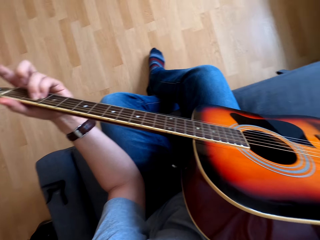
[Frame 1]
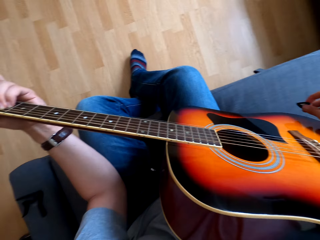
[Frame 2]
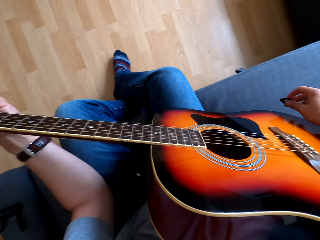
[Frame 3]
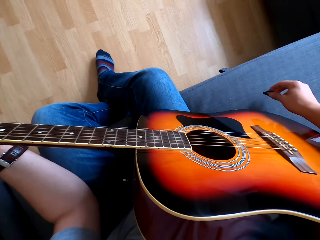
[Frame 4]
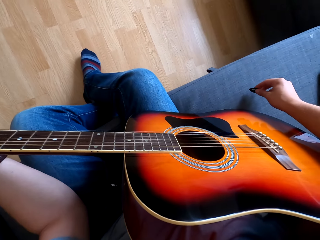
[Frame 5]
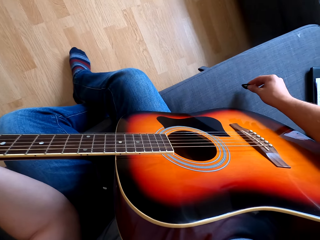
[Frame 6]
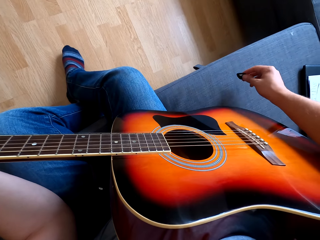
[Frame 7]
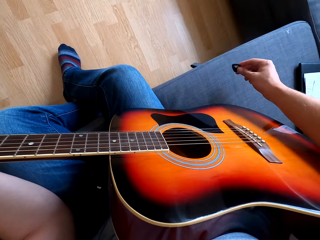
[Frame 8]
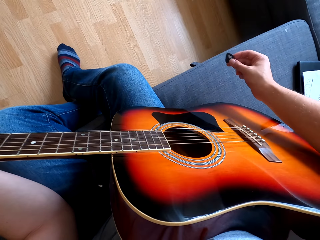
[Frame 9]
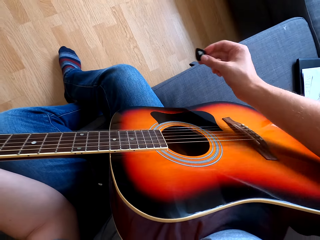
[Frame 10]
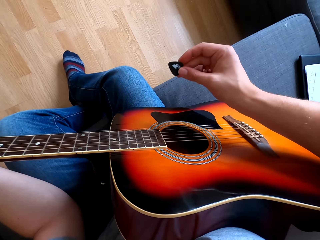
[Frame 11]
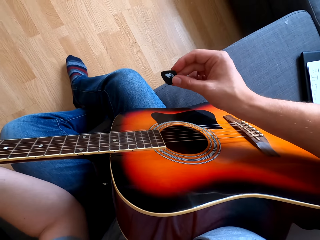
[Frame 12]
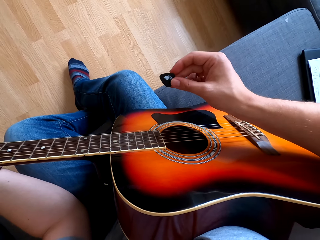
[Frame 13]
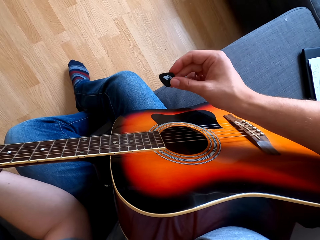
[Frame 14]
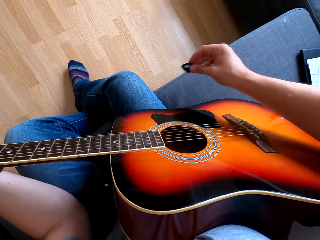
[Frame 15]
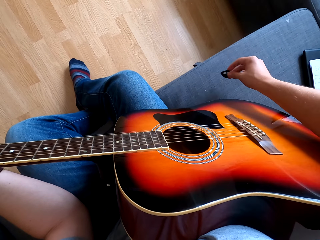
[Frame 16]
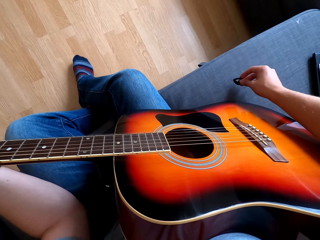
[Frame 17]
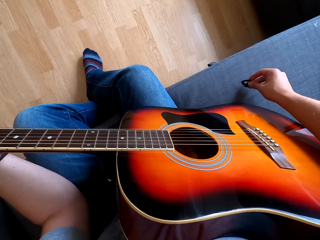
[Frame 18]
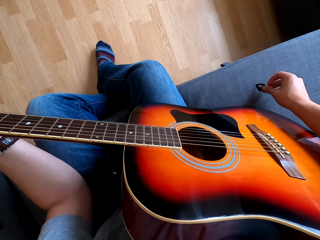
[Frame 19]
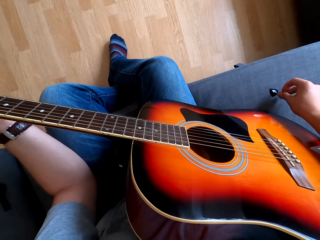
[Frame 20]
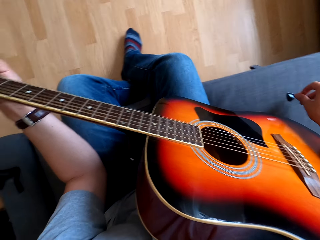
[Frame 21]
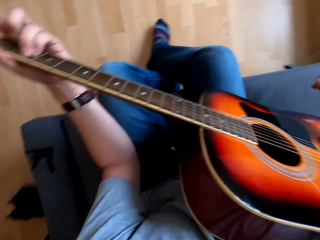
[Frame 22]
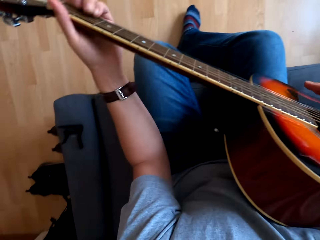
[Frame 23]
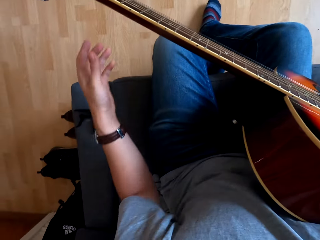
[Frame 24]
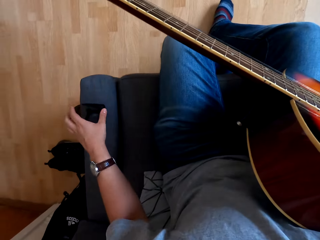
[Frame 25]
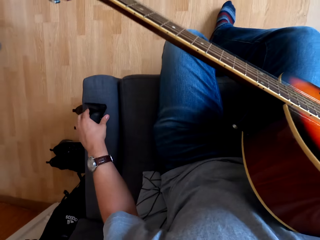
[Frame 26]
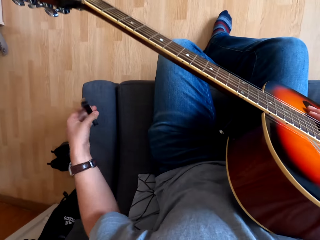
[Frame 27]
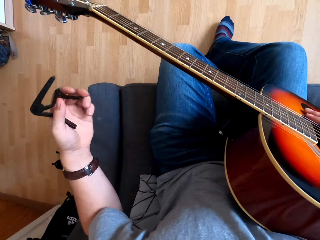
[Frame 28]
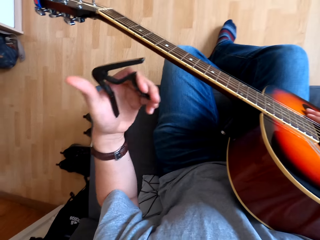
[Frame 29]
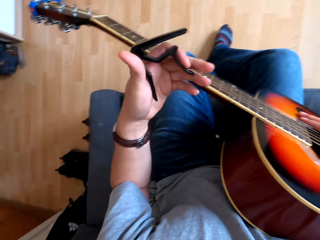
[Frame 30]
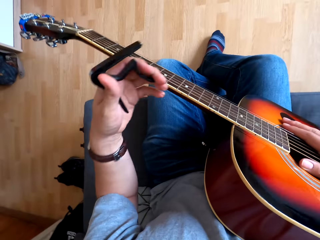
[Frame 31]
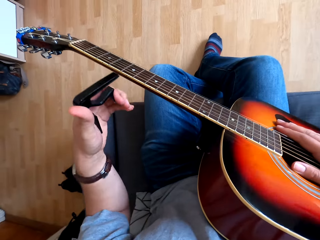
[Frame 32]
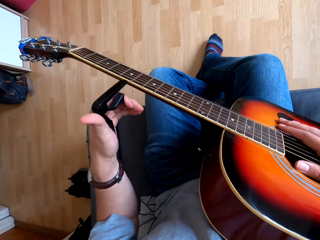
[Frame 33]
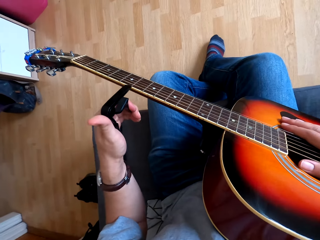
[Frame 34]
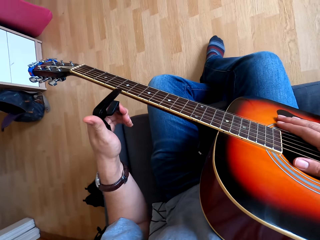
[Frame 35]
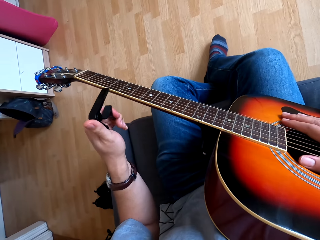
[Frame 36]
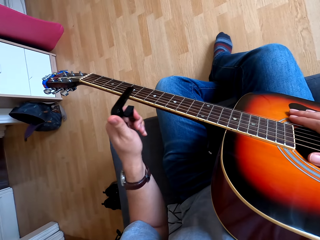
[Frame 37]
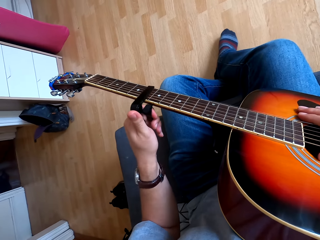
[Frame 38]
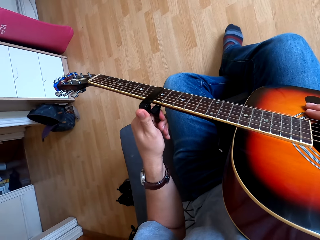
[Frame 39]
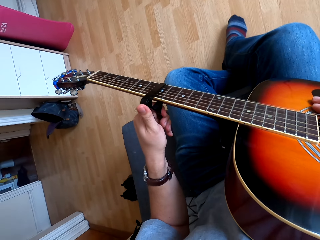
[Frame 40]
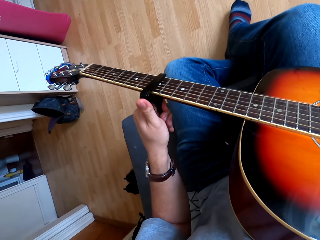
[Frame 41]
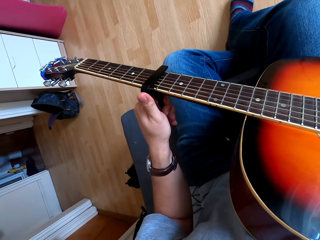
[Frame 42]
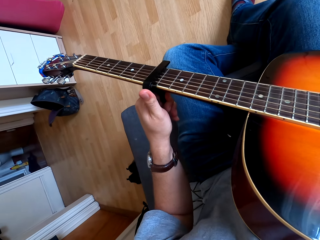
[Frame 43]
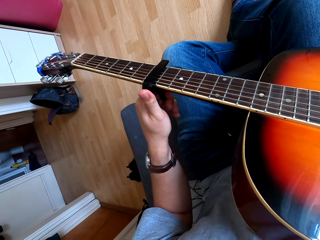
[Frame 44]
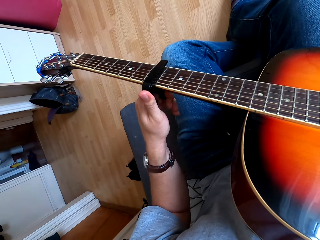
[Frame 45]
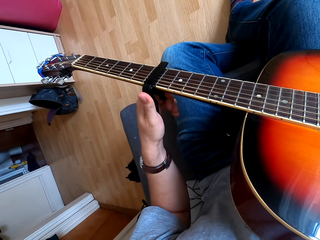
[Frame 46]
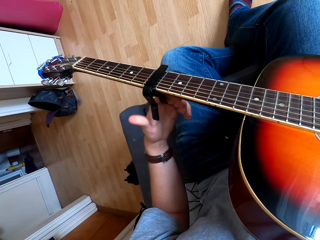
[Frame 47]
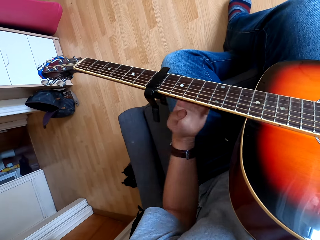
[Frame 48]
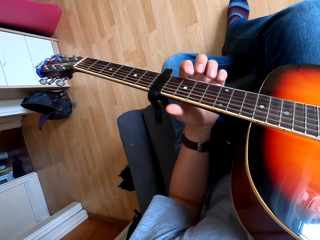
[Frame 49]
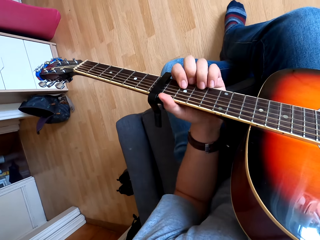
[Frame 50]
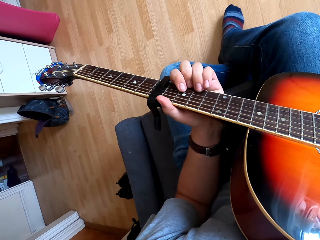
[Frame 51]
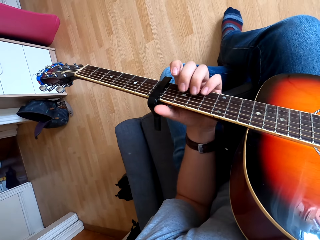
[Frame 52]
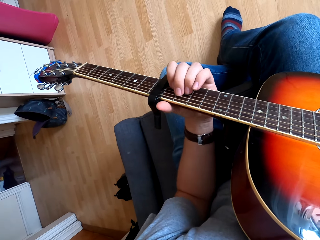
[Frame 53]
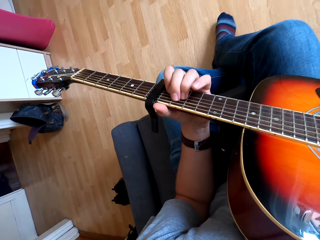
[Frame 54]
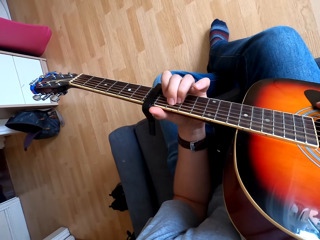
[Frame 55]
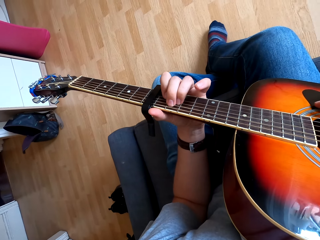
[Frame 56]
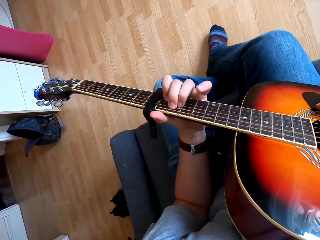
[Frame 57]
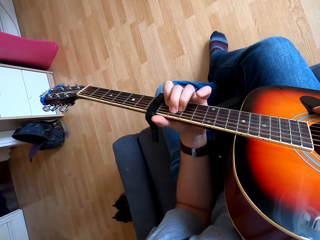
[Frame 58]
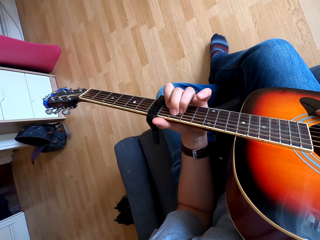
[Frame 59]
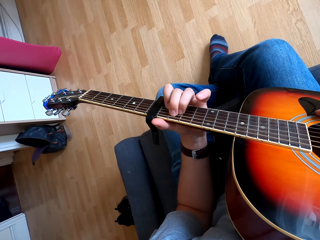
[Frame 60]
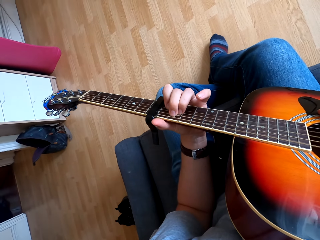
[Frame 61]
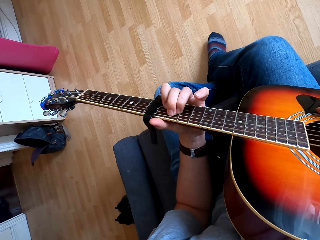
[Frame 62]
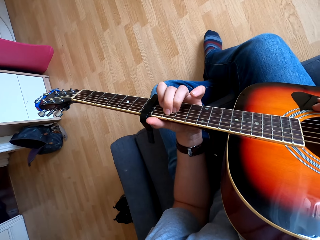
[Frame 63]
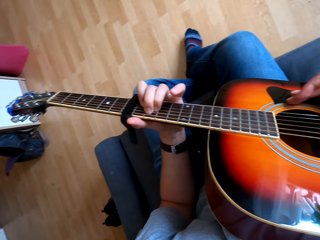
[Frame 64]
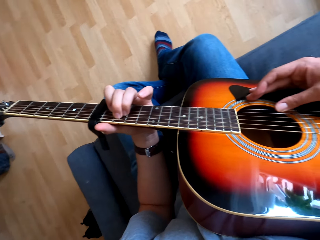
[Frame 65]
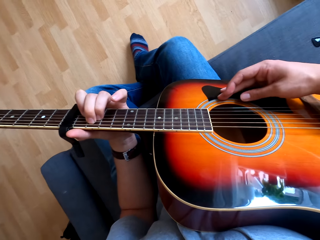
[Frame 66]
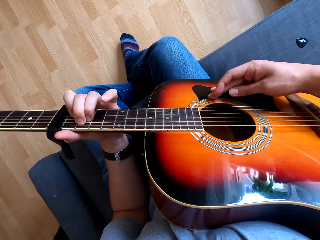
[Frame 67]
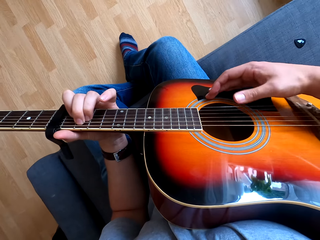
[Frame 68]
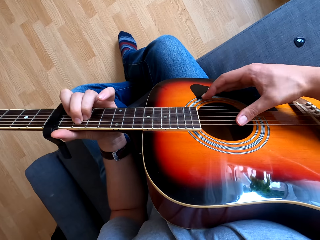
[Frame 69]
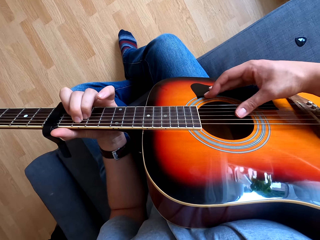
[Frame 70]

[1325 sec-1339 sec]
The camera wearer touches something. They place a plectrum down on the chair. They pick up a guitar capo. They touch something. They fix the capo on the guitar. They touch the guitar. They play the guitar.

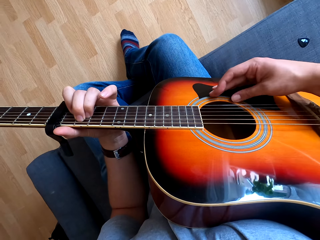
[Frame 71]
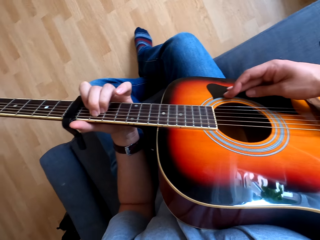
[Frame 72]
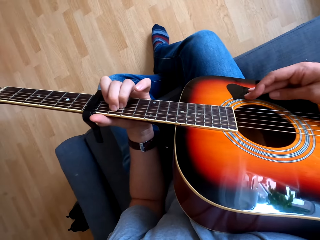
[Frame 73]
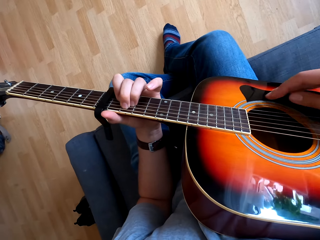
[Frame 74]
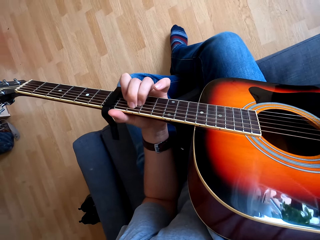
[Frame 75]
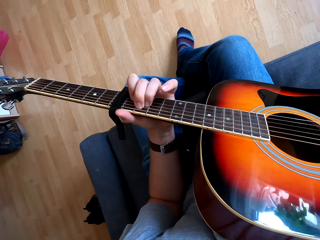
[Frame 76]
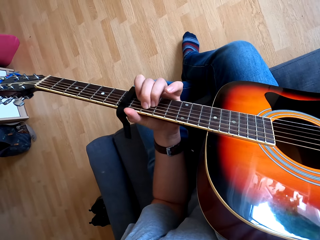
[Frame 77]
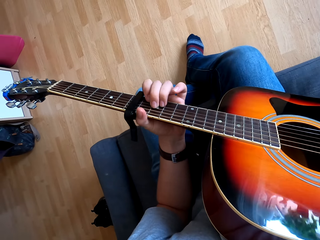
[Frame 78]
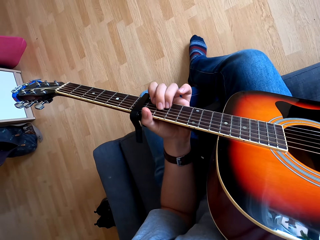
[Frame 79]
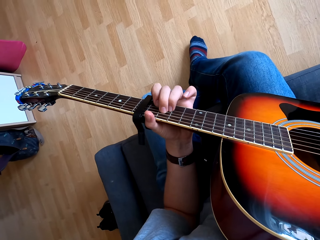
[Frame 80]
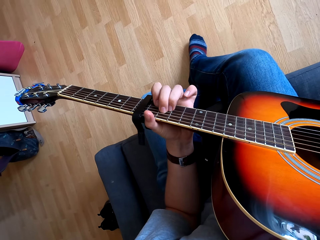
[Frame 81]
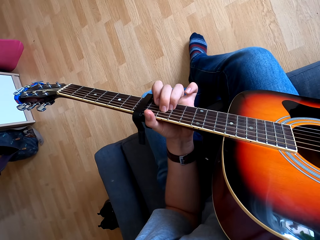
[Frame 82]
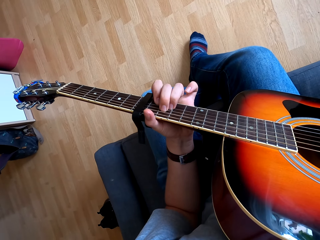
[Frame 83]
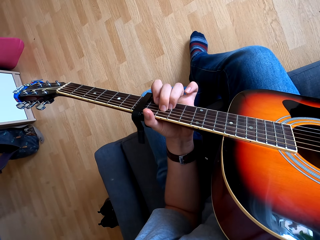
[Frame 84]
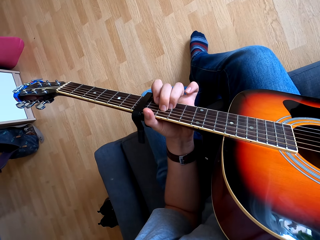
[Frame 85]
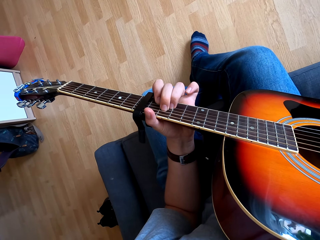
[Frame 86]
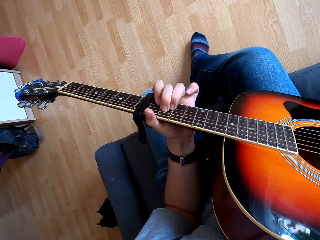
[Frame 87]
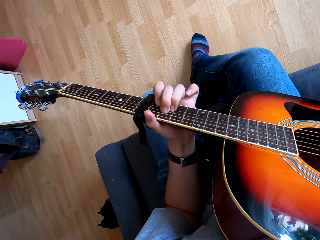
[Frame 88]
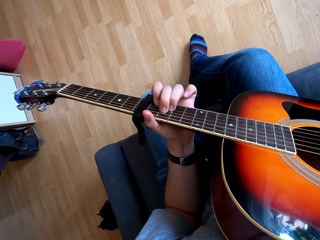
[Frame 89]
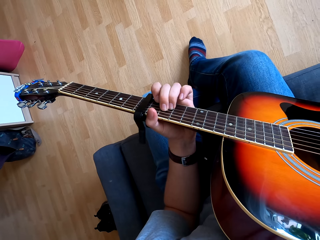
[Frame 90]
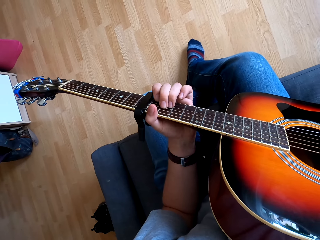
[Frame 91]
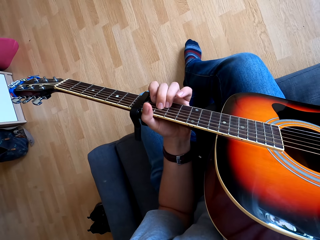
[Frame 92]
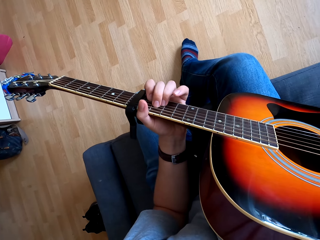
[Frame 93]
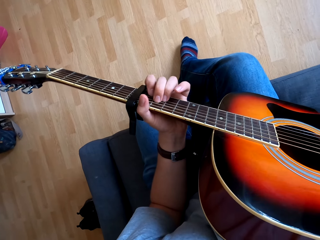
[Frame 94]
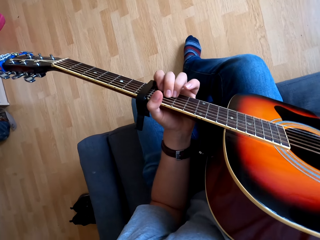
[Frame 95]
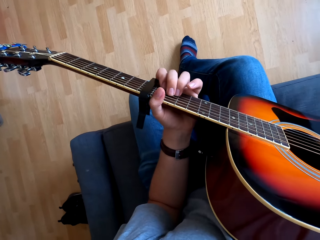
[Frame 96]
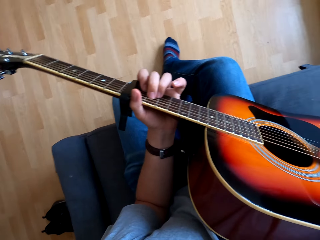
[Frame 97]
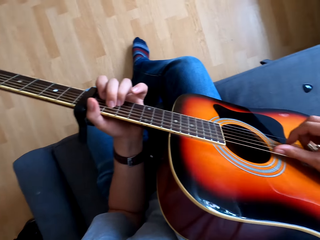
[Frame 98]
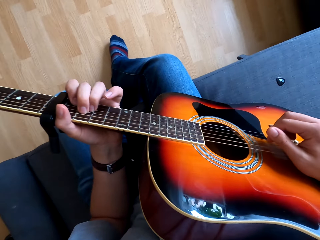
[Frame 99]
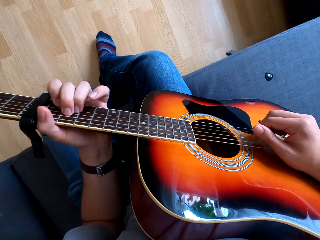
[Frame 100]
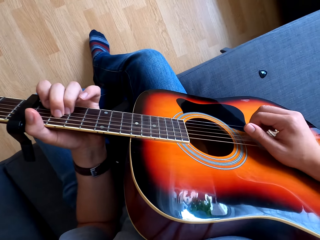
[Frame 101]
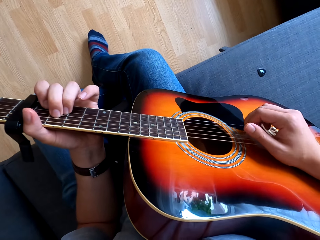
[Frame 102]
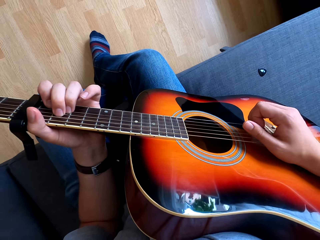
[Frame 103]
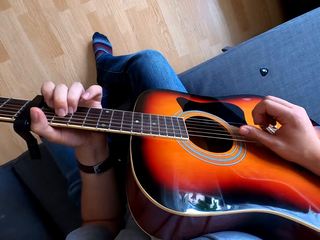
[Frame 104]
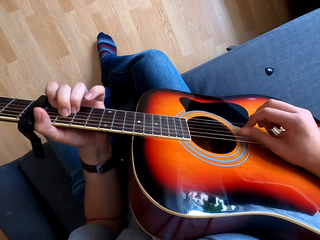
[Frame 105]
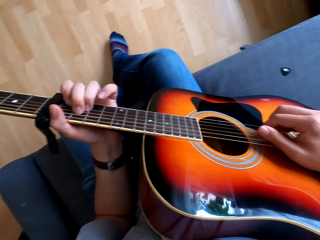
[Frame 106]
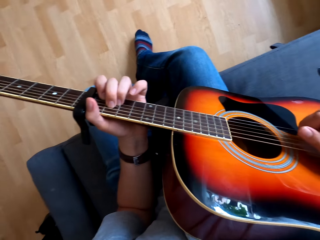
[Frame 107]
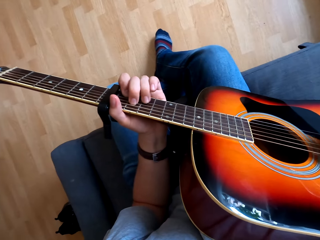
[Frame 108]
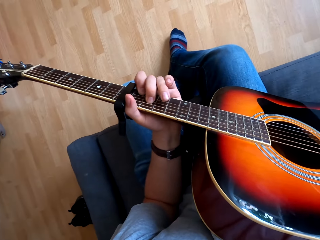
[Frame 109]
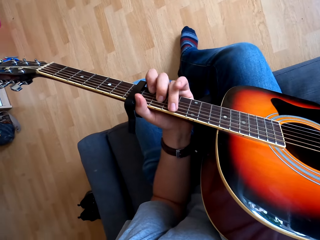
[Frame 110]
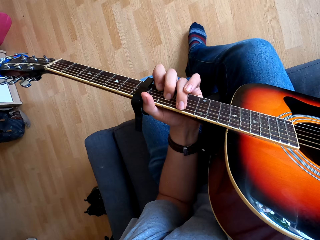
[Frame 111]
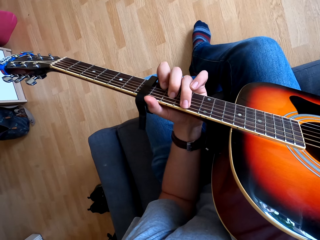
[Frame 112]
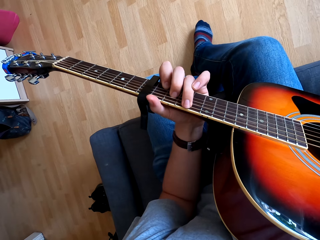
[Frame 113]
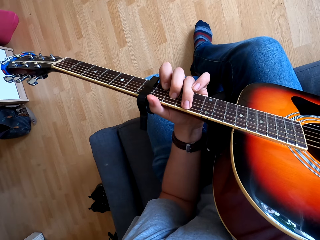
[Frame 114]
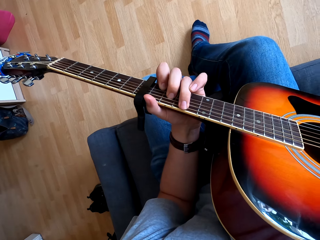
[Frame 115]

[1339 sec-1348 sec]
The camera wearer plays a guitar.
